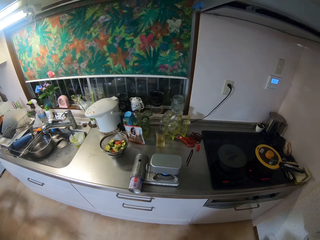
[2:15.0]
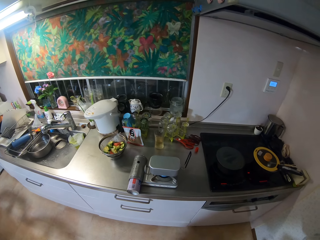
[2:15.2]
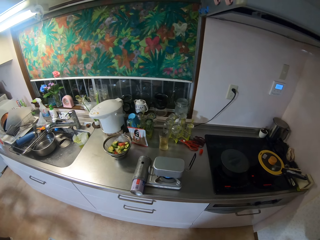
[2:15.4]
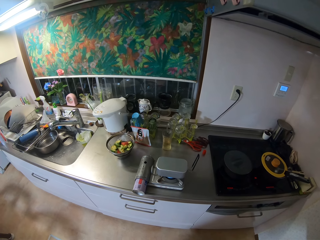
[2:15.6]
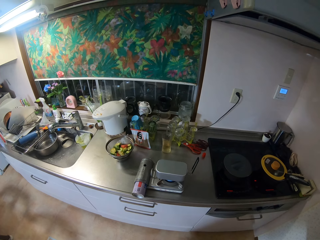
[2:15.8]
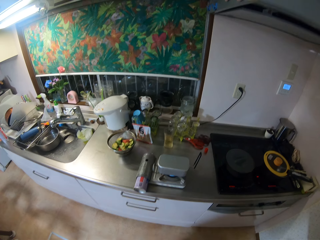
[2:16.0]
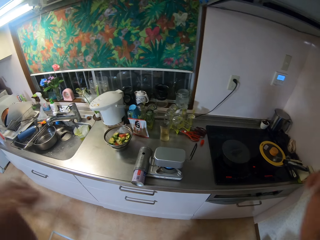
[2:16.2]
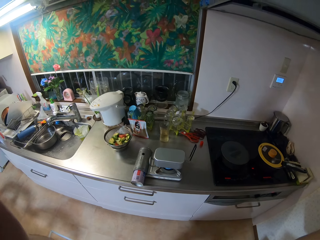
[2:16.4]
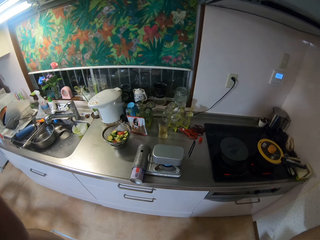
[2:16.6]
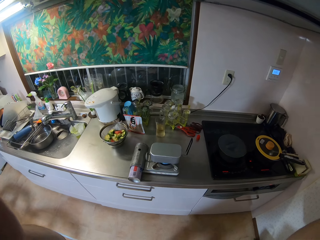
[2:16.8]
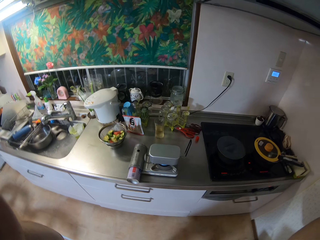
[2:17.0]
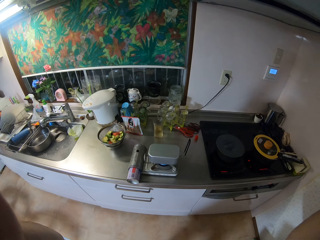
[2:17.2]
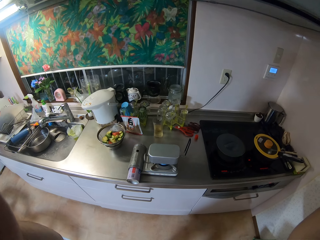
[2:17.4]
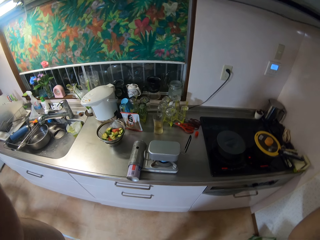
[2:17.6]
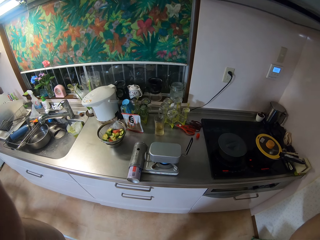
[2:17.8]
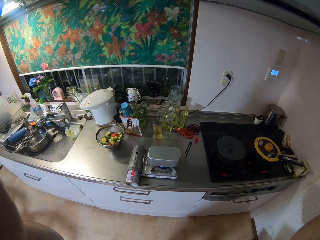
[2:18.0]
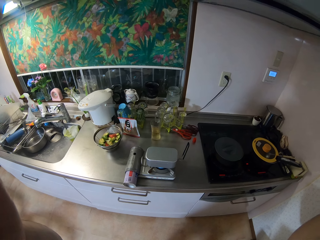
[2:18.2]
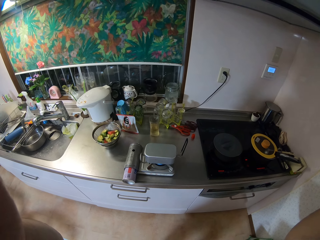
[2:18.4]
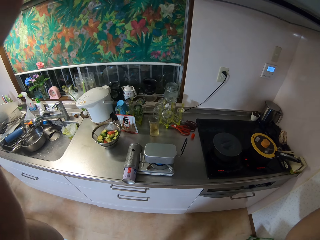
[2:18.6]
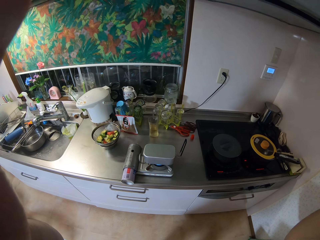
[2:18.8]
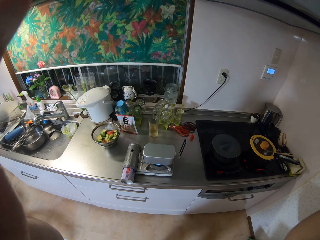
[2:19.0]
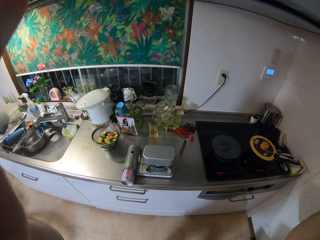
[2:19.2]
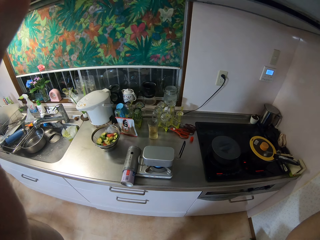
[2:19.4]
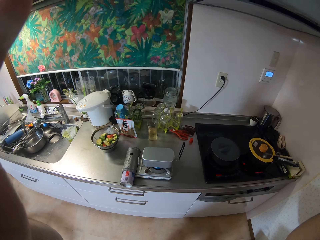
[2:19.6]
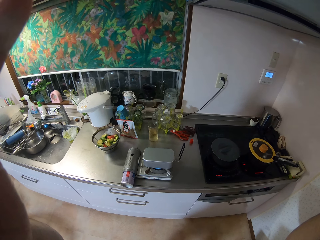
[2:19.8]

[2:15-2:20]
The camera wearer touches the camera.
